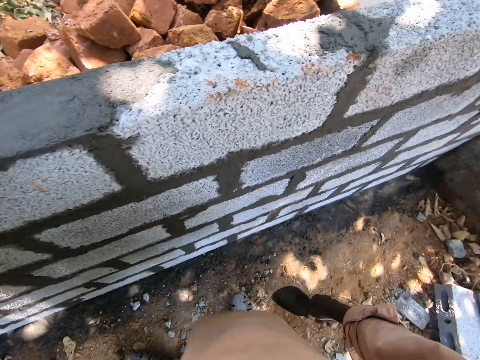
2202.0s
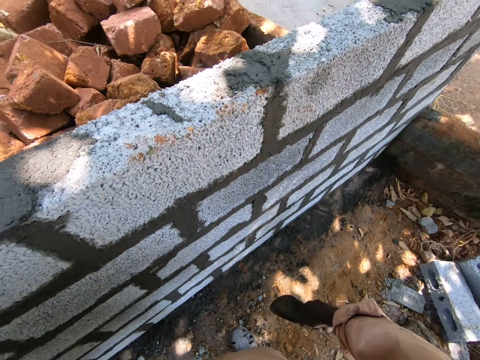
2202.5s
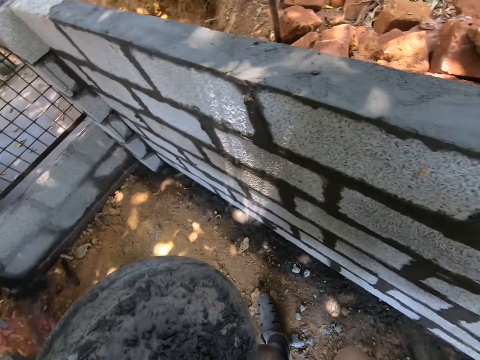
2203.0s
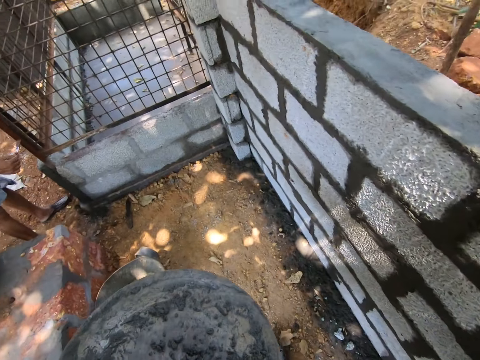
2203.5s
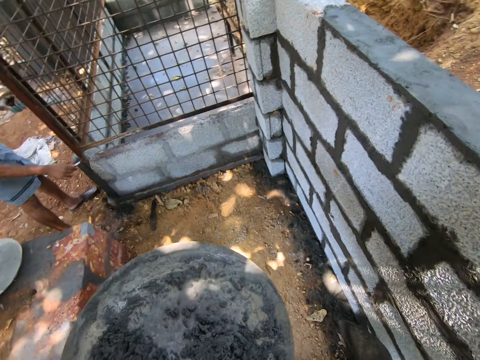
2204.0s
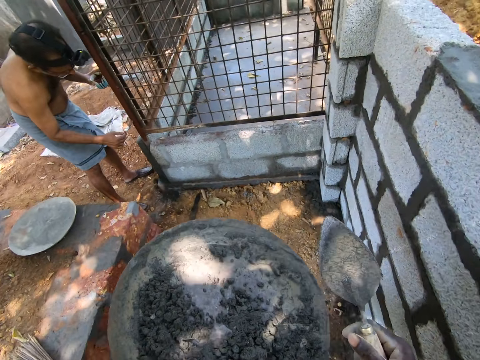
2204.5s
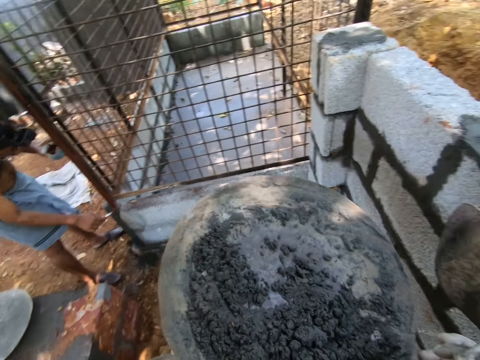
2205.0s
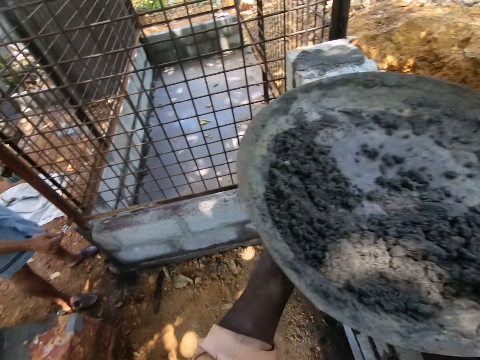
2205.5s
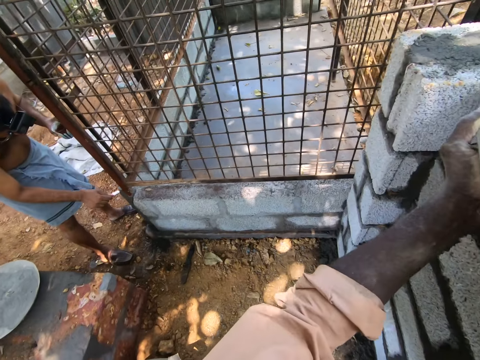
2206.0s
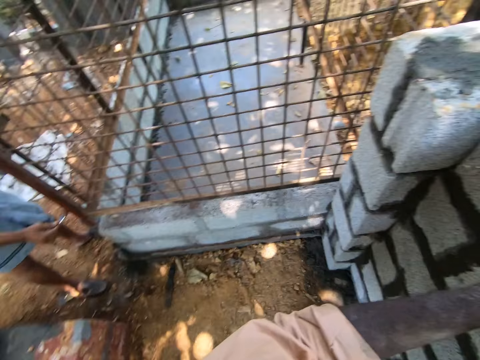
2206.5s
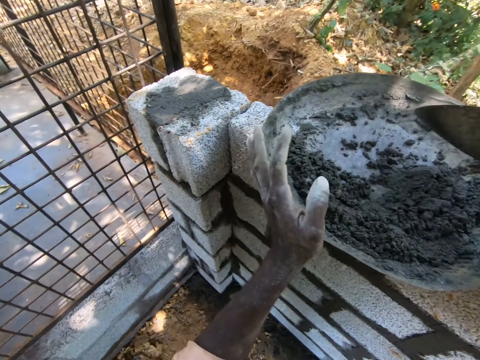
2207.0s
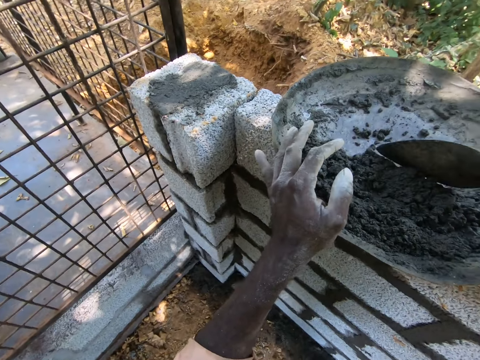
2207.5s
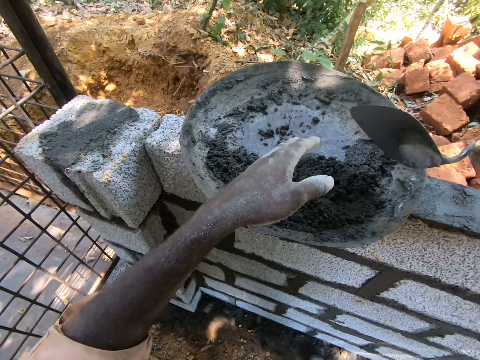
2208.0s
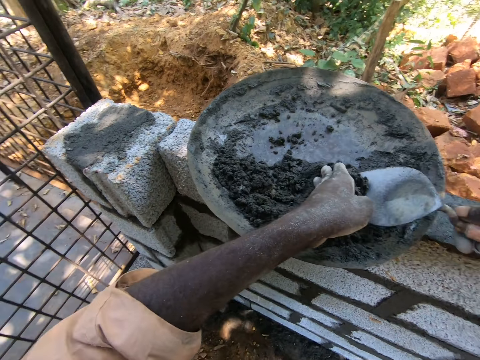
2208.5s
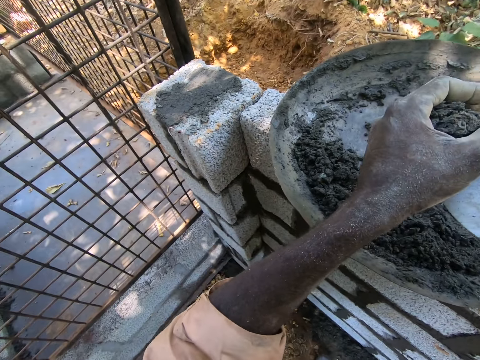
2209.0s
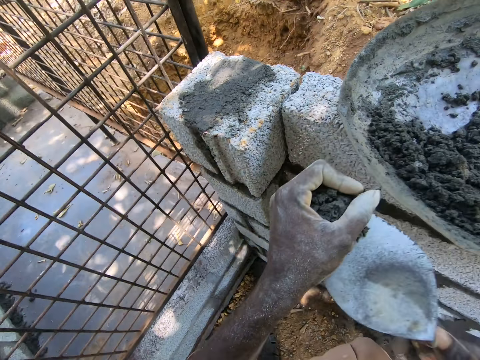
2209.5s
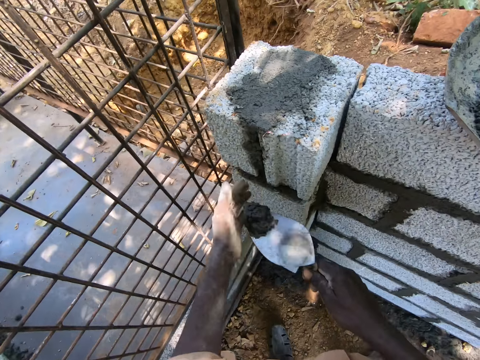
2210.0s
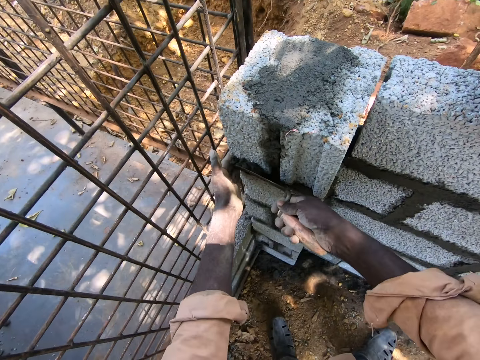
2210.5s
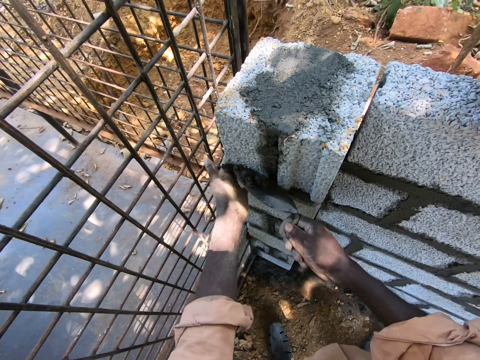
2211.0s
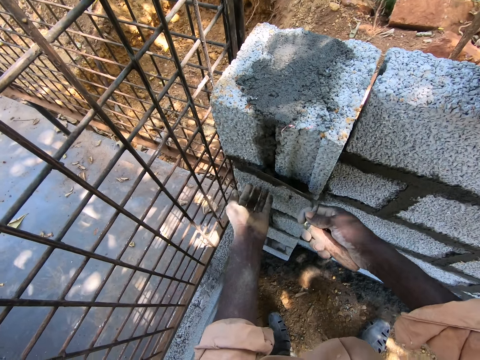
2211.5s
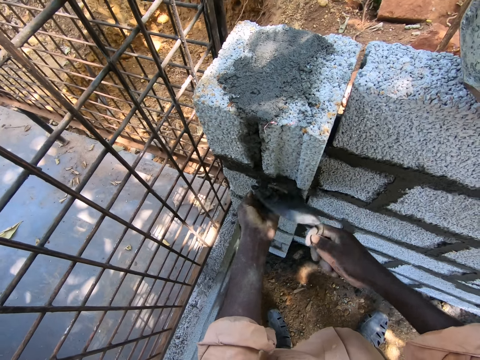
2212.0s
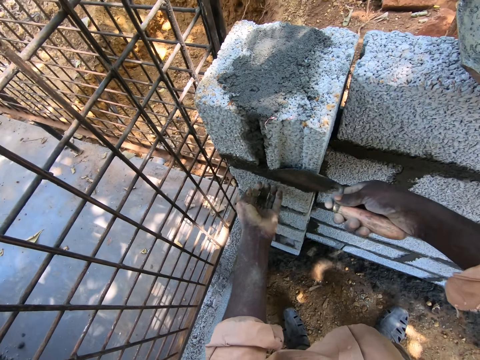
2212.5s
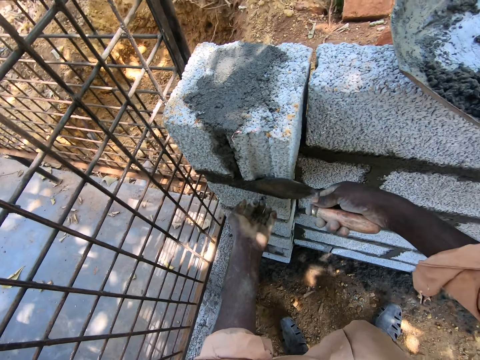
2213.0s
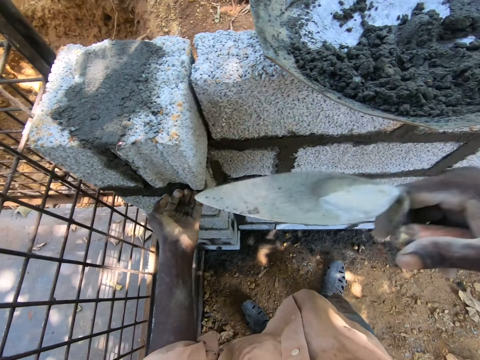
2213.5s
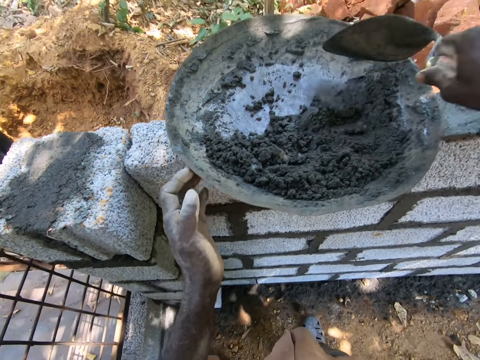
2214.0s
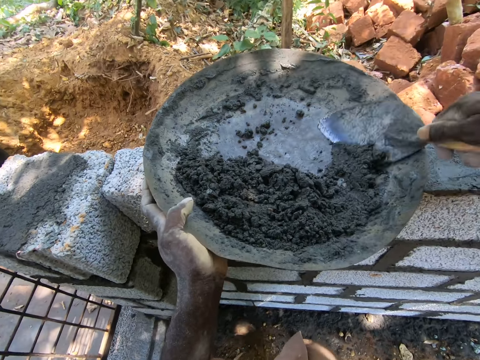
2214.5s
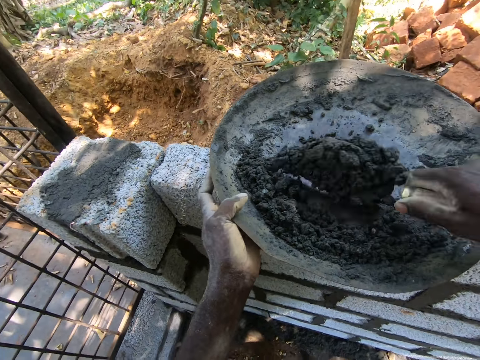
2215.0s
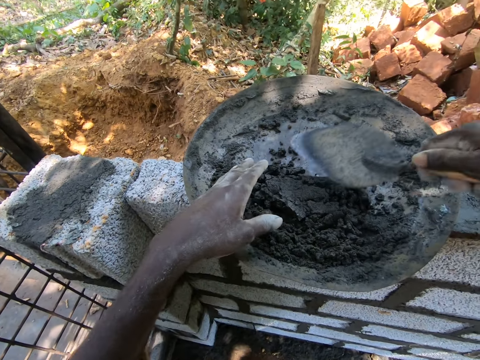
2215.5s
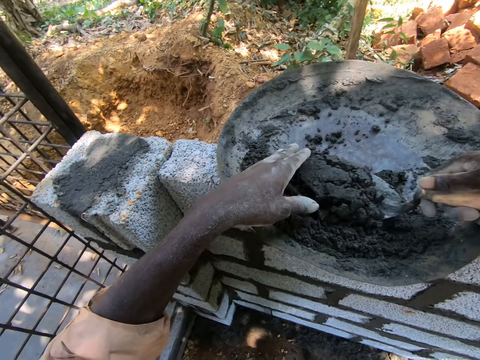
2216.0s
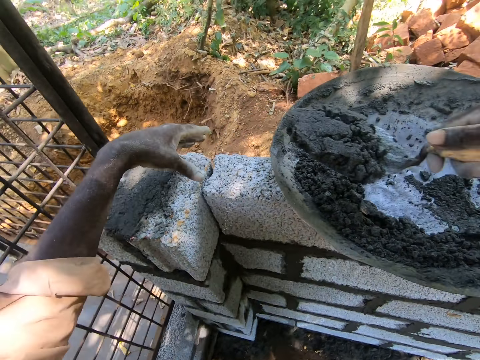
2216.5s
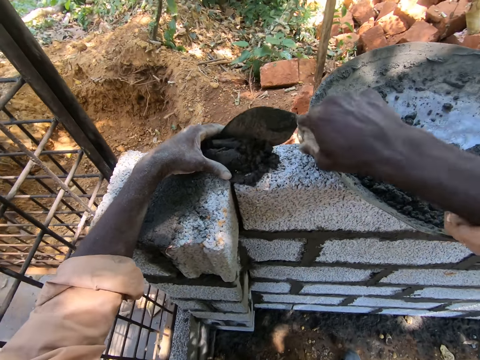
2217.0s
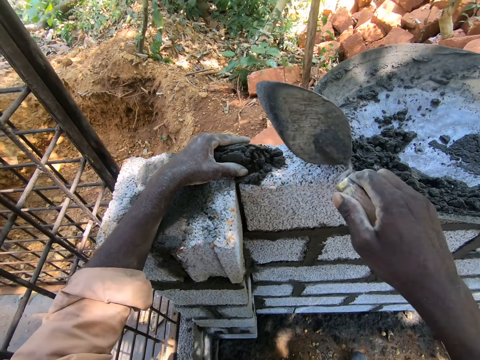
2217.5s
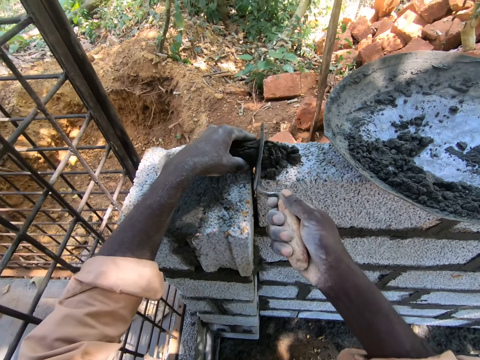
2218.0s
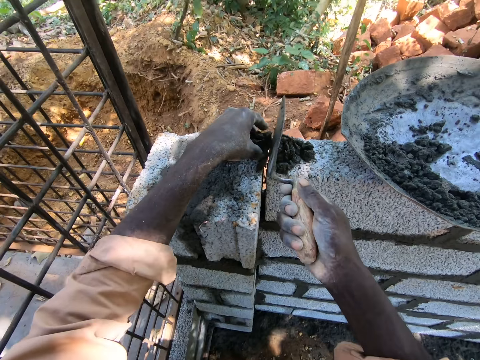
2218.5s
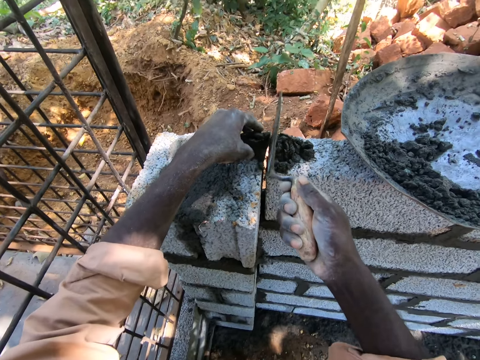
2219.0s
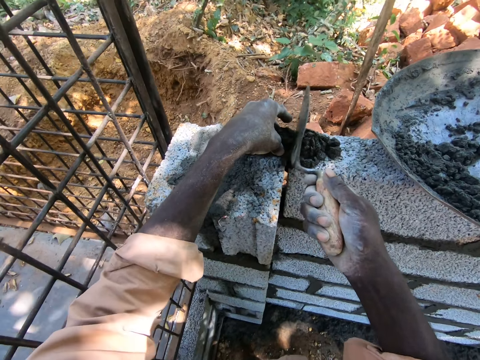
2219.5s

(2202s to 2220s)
The camera wearer looks around a construction site. They walk around the construction site. They put a basin bowl on a wall. A man paints a wire mesh. The camera wearer mixes concrete in the basin bowl. They scoop the concrete with a trowel. They smear the concrete on the wall. They mix the concrete in the basin bowl. They scoop the concrete with the trowel. They smear the concrete on the wall.

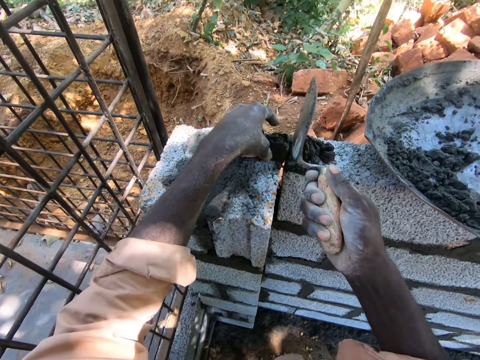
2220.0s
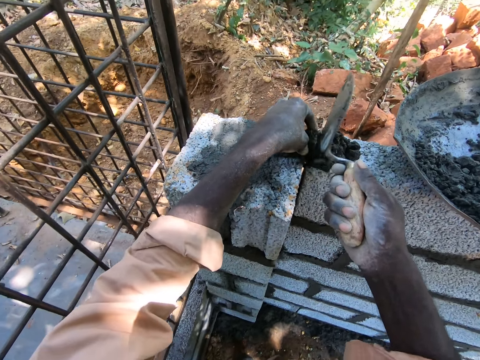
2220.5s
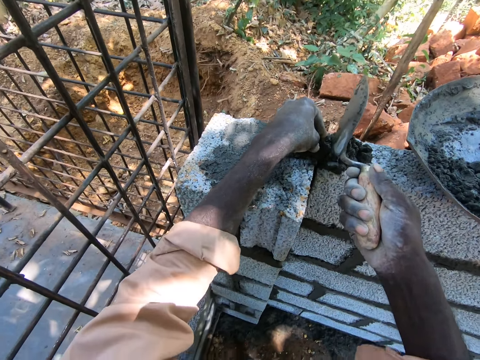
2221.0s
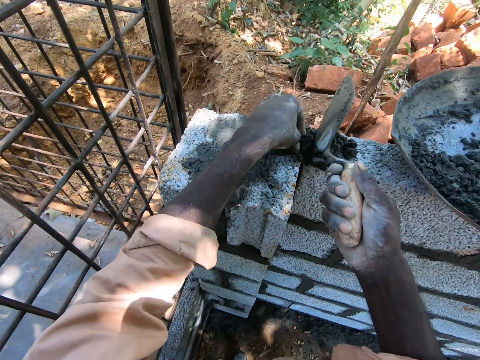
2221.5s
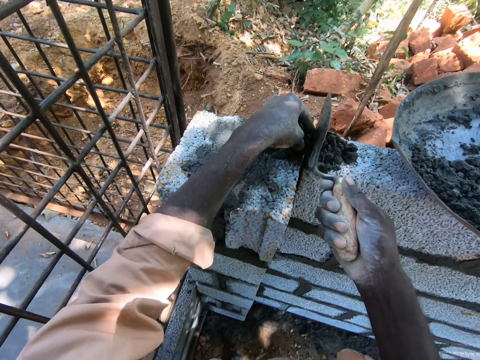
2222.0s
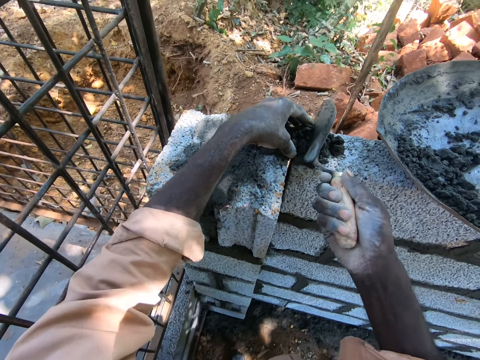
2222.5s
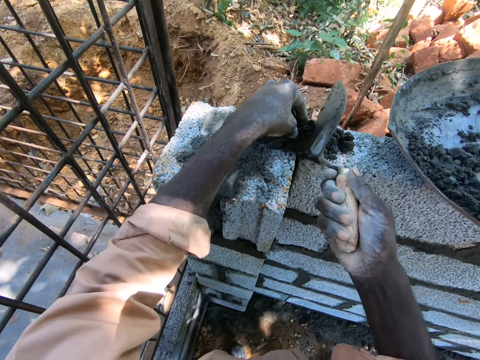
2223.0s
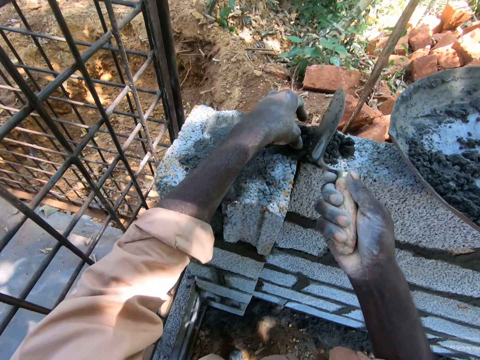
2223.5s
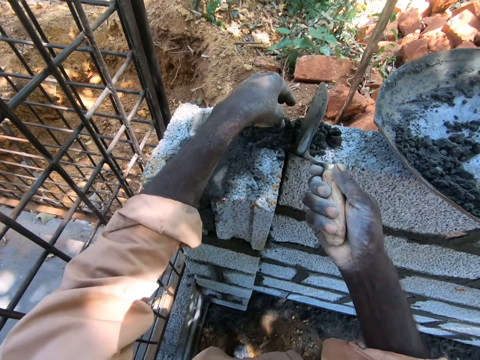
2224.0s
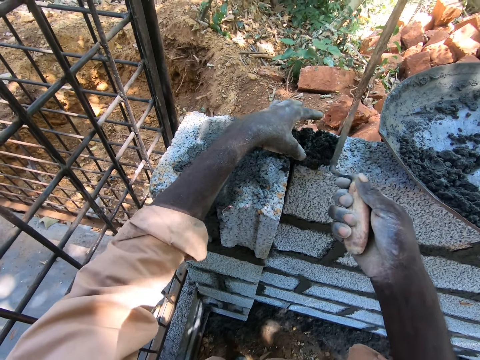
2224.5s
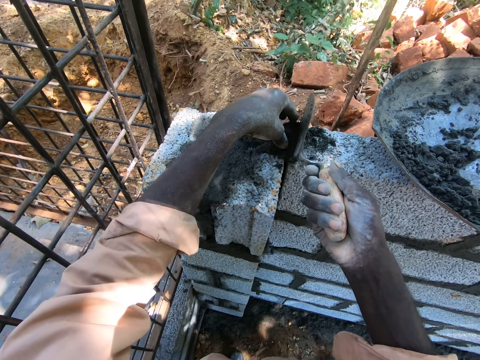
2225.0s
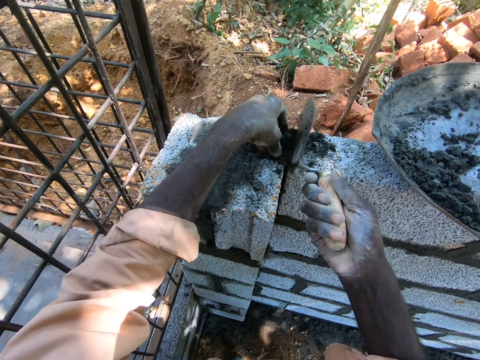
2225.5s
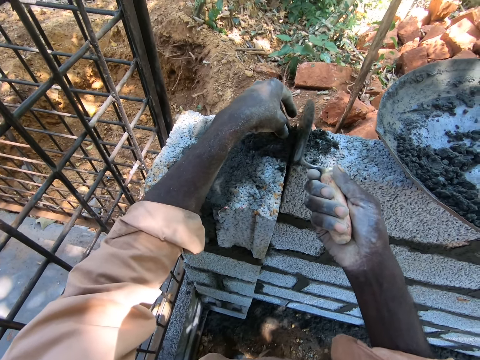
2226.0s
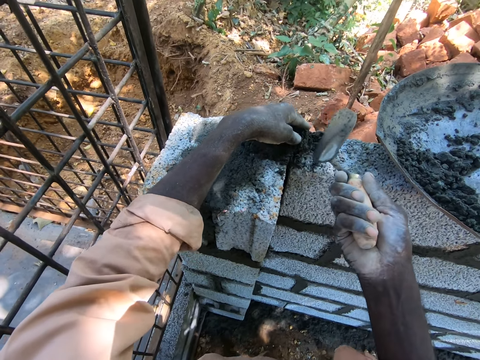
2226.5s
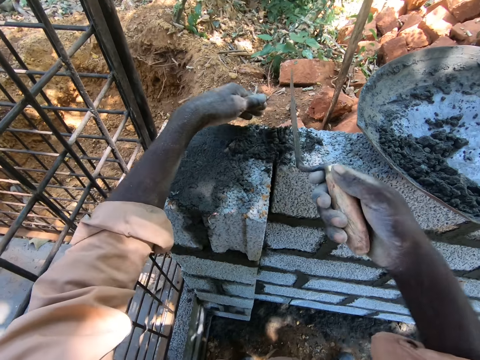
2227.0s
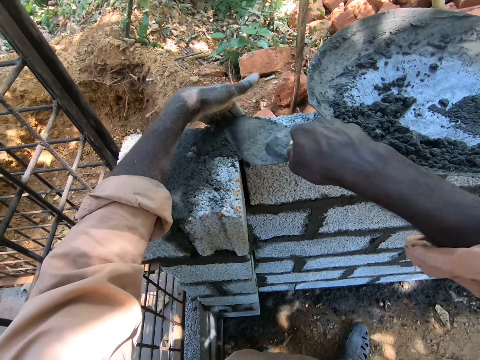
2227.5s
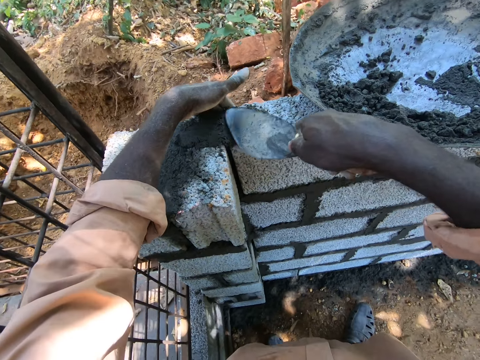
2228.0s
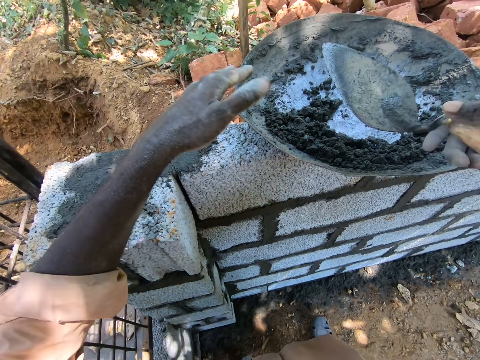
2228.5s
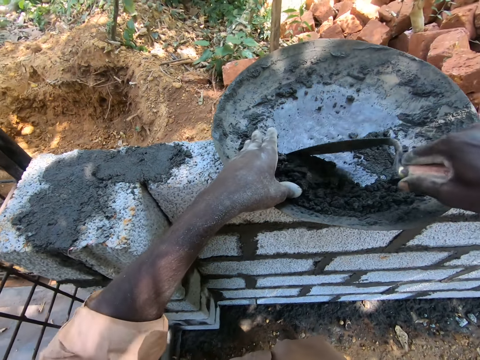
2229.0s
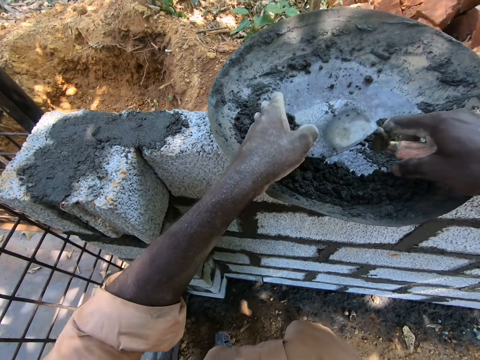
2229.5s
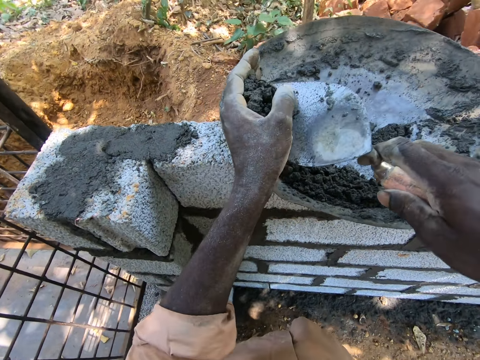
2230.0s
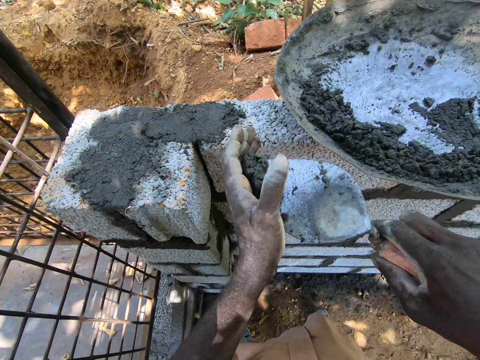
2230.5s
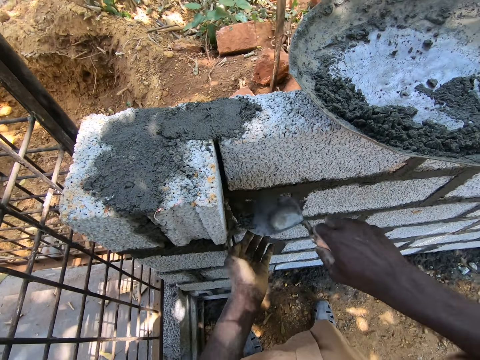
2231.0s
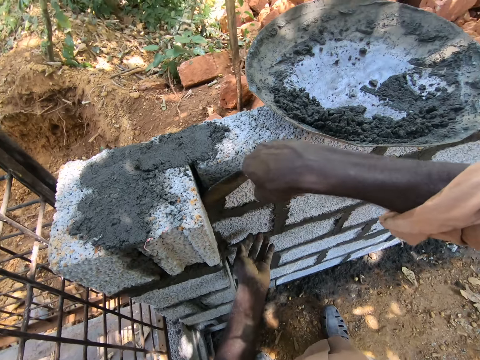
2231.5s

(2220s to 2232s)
The camera wearer adjusts concrete on a wall. They smear the concrete on the wall. They mix the concrete in a basin bowl. They scoop the concrete with a trowel. They smear the concrete on the wall.
